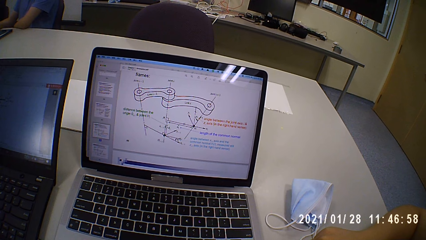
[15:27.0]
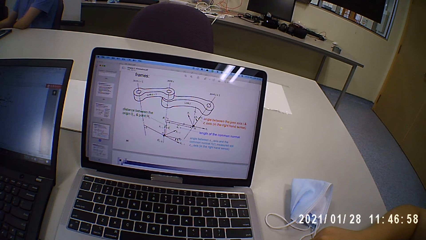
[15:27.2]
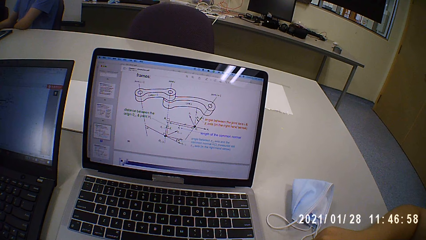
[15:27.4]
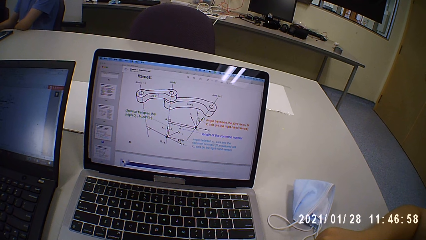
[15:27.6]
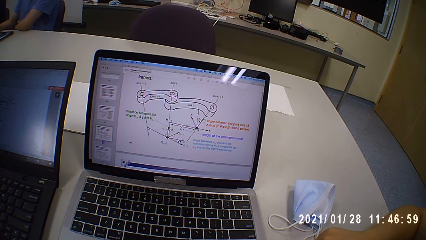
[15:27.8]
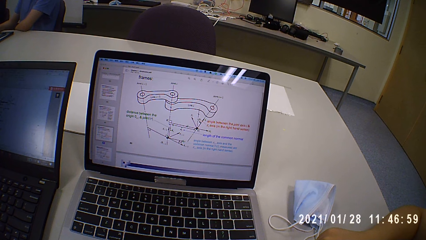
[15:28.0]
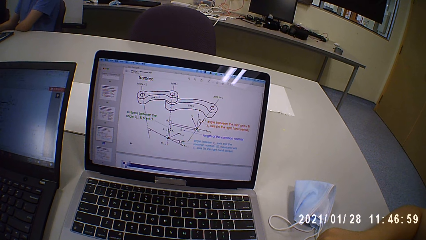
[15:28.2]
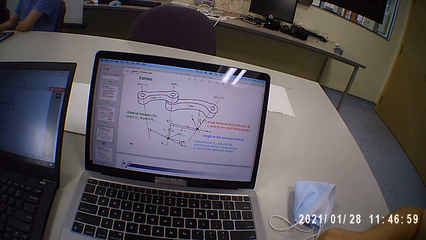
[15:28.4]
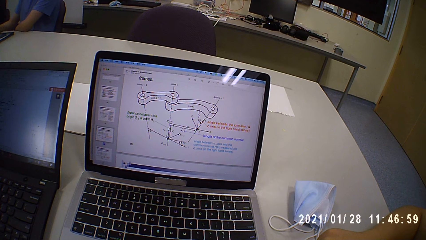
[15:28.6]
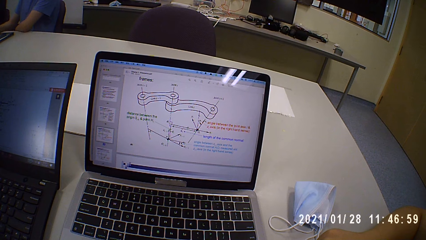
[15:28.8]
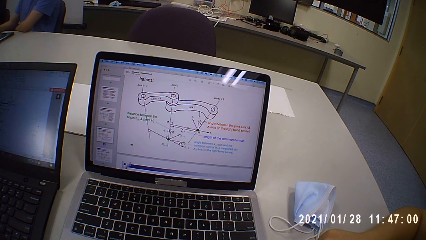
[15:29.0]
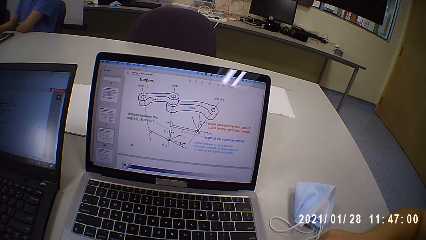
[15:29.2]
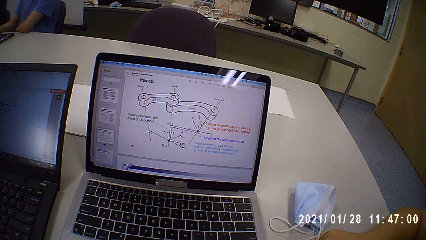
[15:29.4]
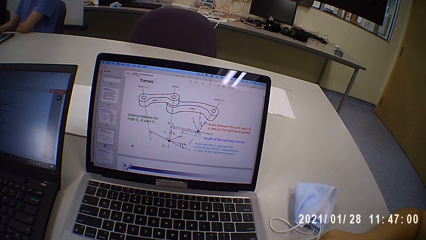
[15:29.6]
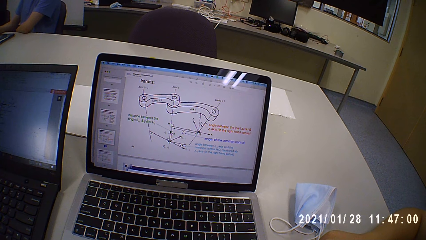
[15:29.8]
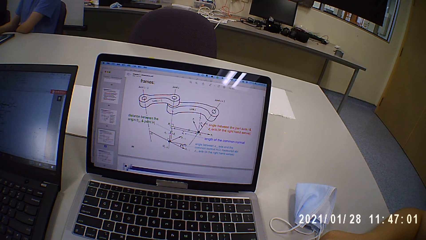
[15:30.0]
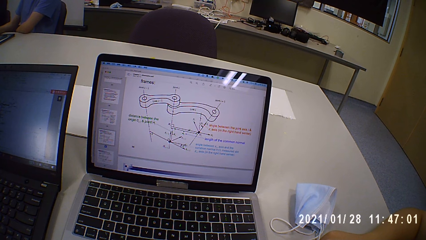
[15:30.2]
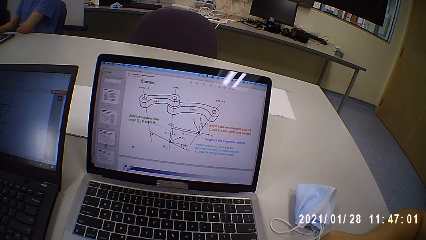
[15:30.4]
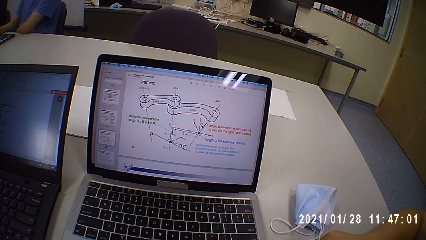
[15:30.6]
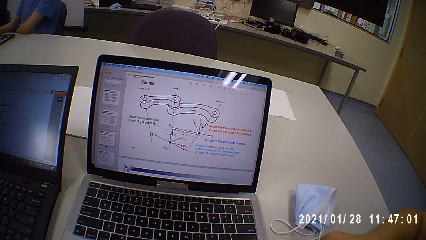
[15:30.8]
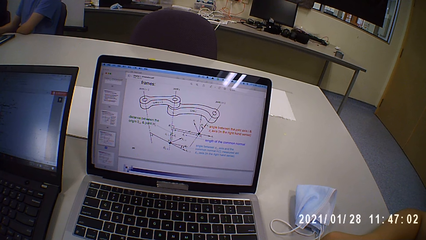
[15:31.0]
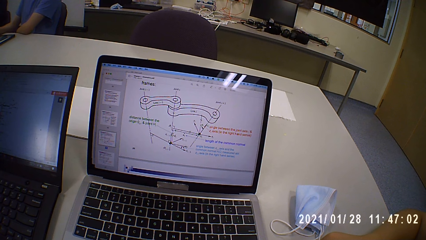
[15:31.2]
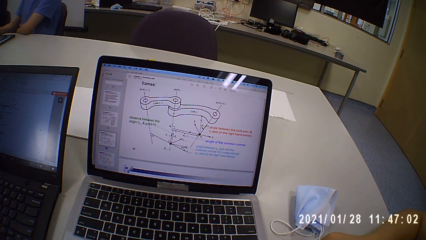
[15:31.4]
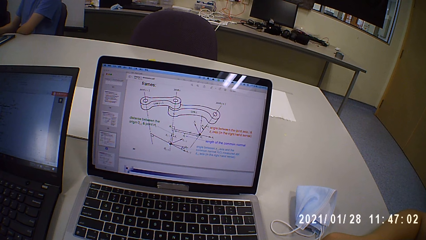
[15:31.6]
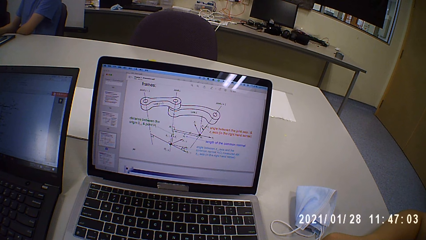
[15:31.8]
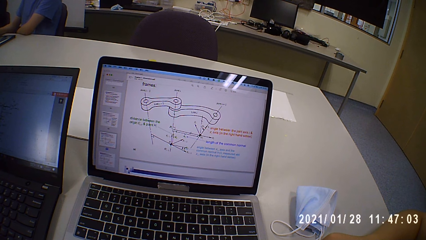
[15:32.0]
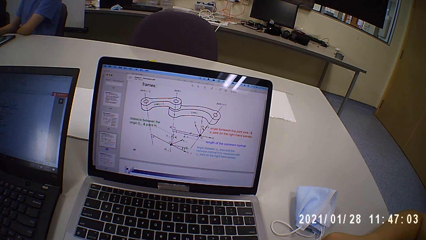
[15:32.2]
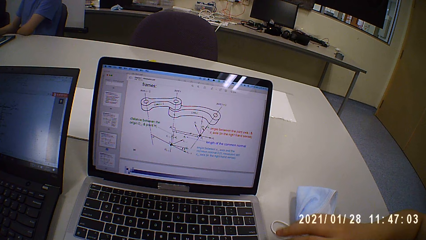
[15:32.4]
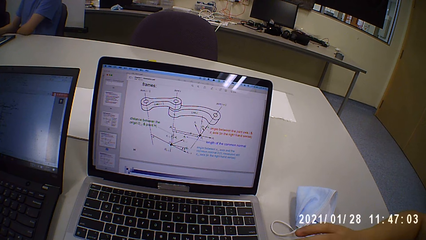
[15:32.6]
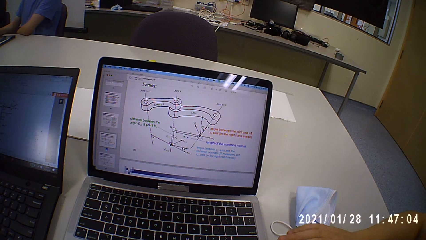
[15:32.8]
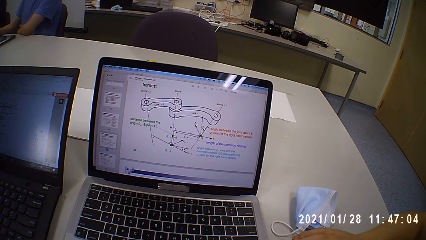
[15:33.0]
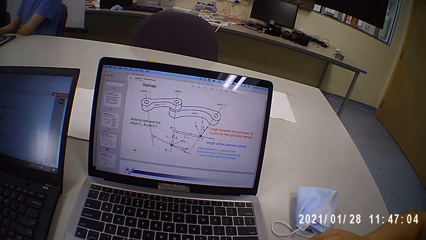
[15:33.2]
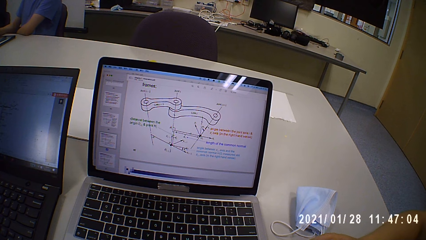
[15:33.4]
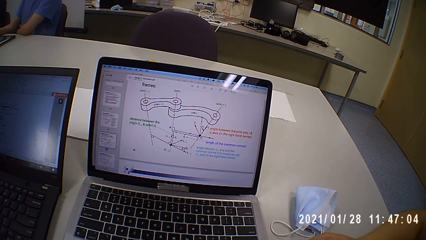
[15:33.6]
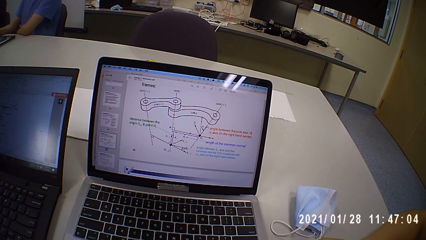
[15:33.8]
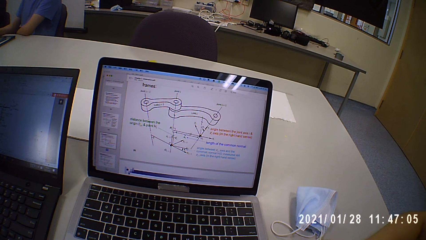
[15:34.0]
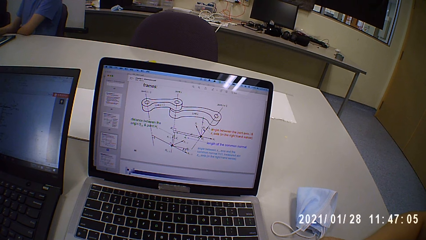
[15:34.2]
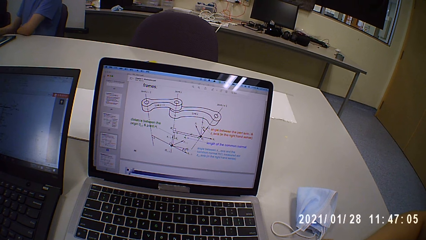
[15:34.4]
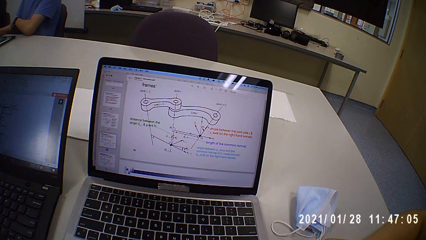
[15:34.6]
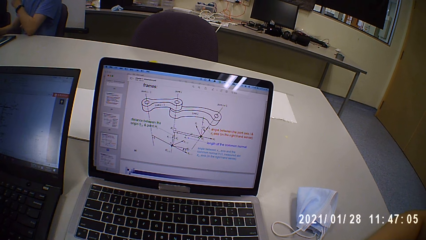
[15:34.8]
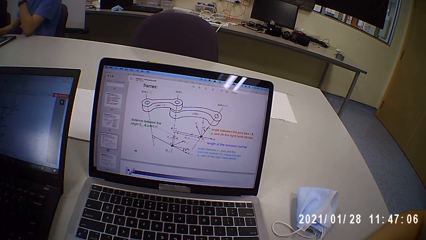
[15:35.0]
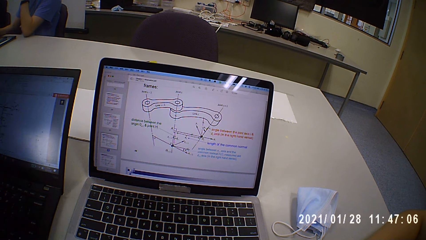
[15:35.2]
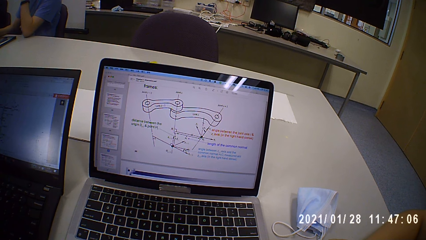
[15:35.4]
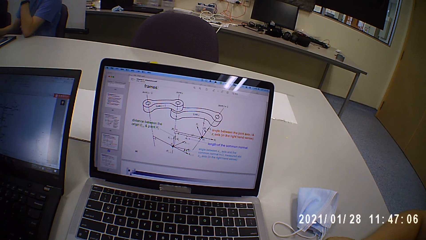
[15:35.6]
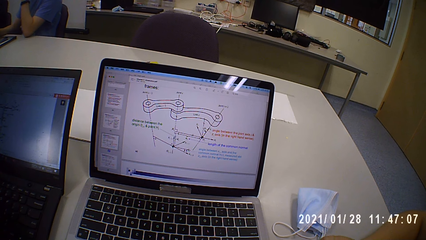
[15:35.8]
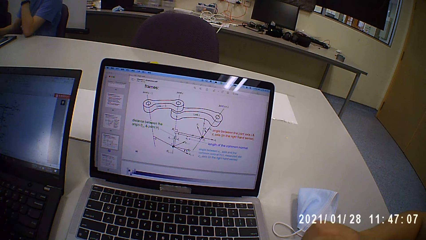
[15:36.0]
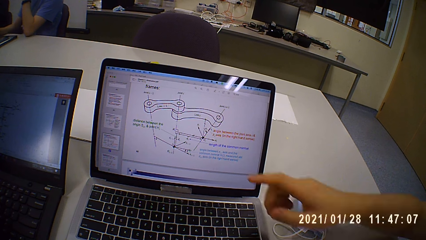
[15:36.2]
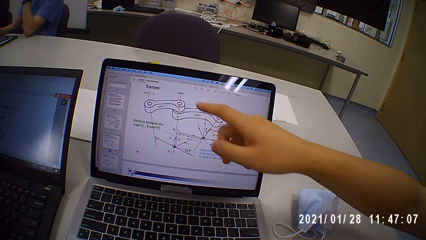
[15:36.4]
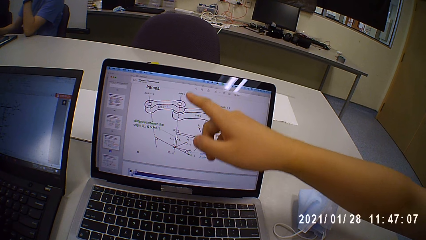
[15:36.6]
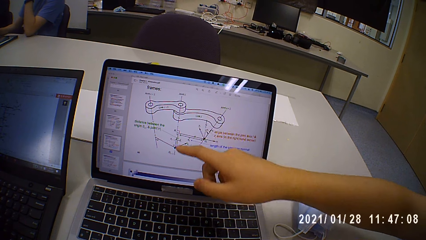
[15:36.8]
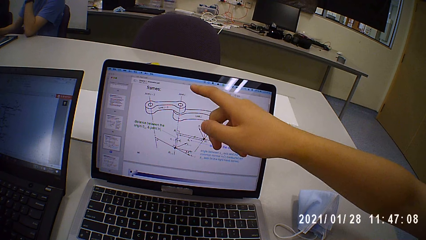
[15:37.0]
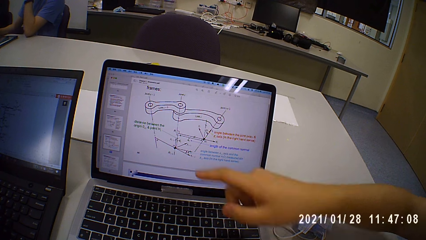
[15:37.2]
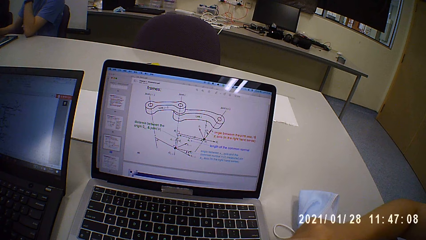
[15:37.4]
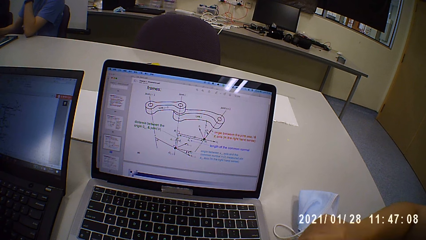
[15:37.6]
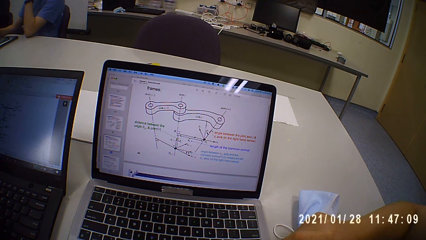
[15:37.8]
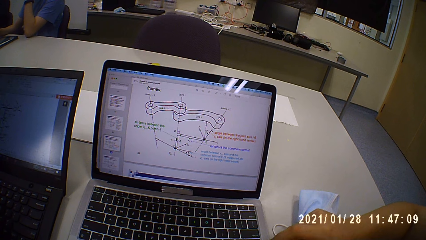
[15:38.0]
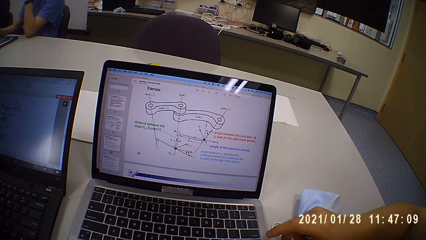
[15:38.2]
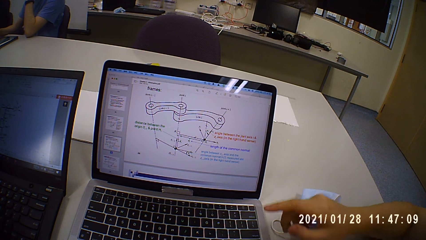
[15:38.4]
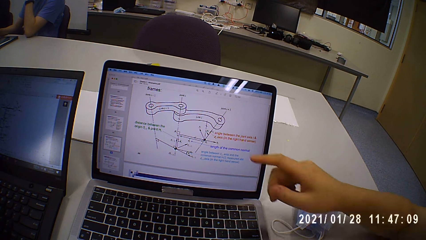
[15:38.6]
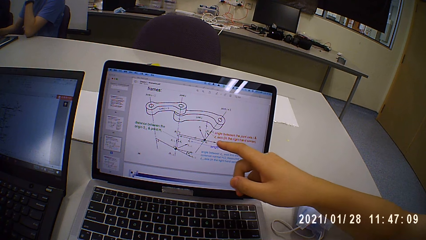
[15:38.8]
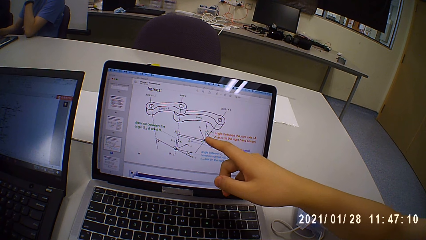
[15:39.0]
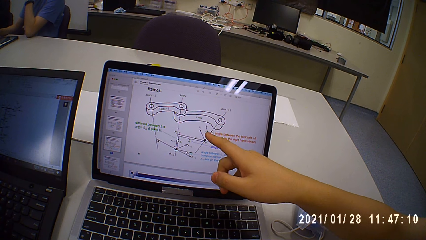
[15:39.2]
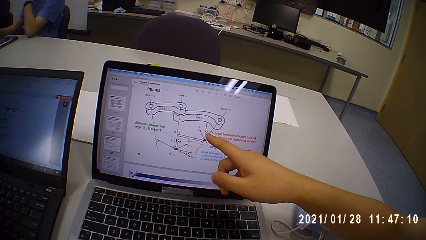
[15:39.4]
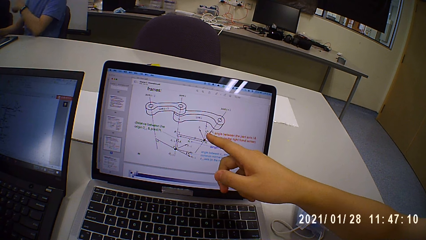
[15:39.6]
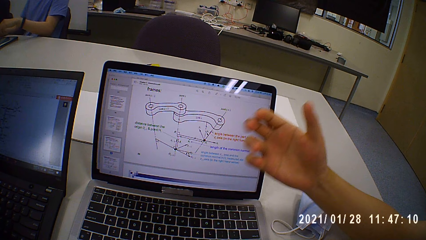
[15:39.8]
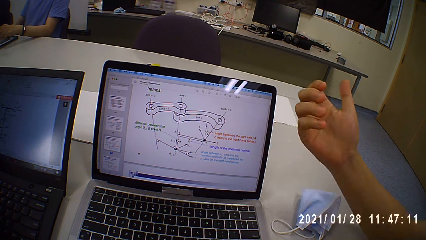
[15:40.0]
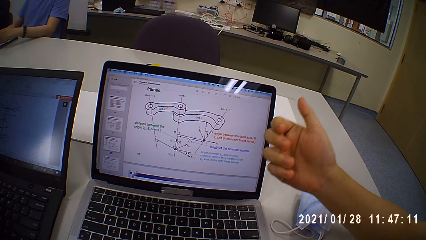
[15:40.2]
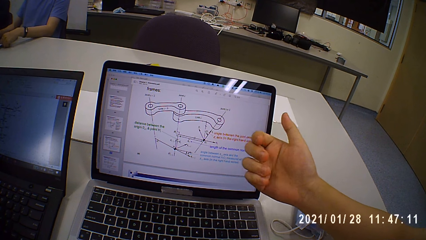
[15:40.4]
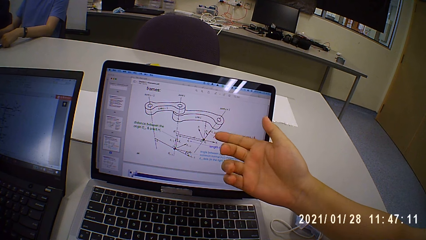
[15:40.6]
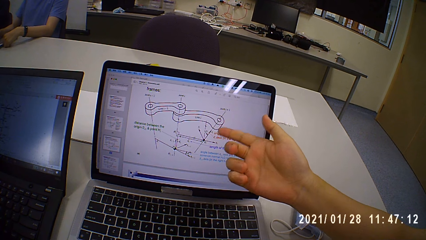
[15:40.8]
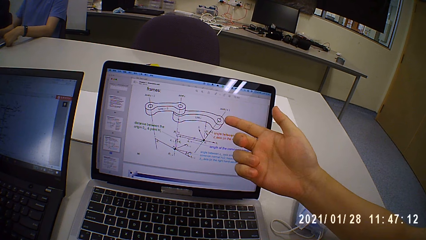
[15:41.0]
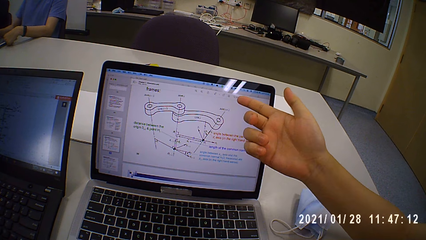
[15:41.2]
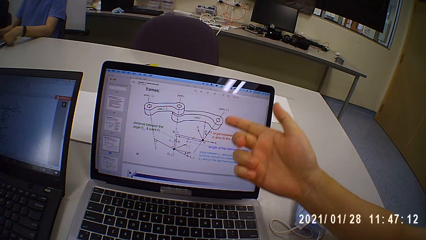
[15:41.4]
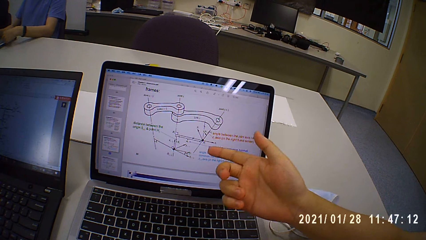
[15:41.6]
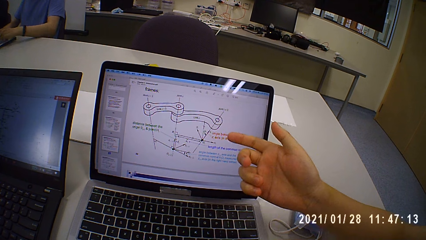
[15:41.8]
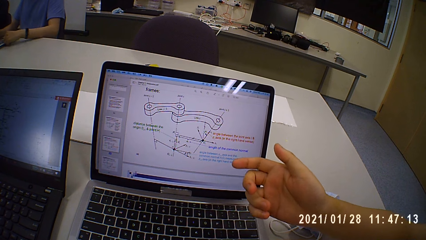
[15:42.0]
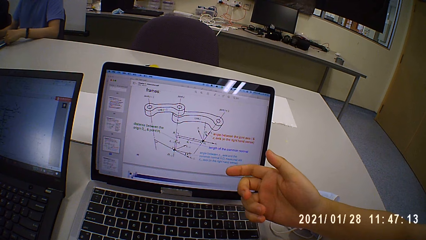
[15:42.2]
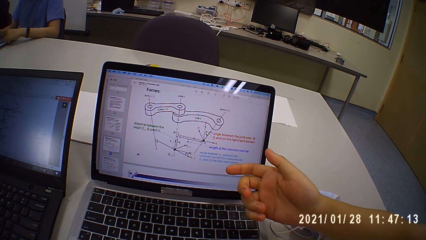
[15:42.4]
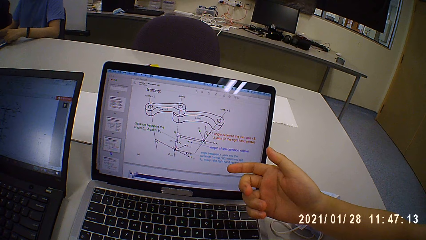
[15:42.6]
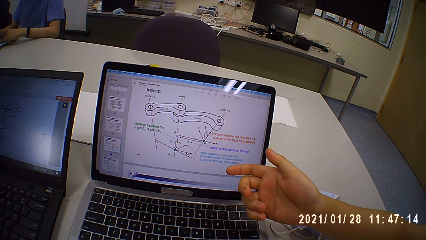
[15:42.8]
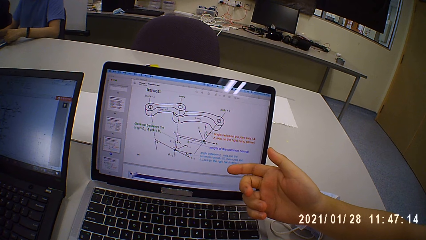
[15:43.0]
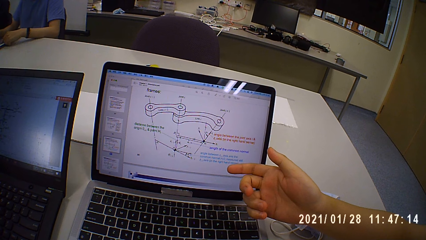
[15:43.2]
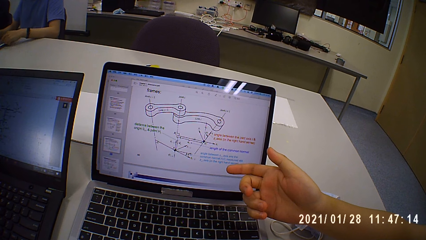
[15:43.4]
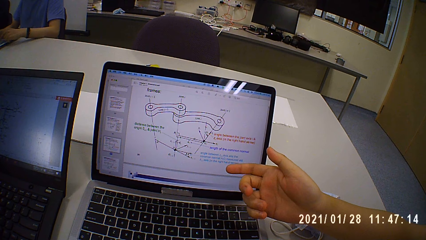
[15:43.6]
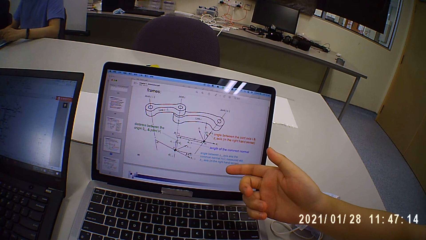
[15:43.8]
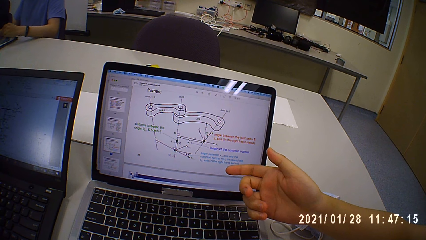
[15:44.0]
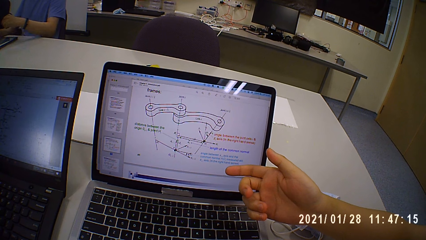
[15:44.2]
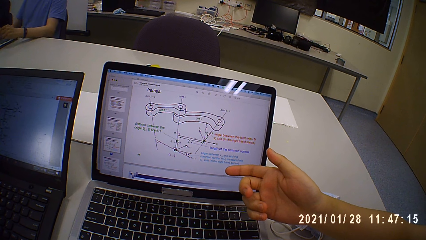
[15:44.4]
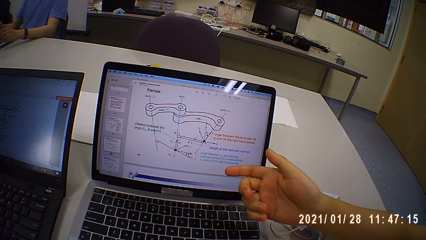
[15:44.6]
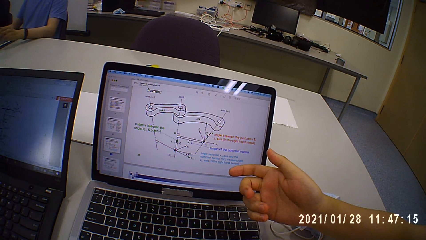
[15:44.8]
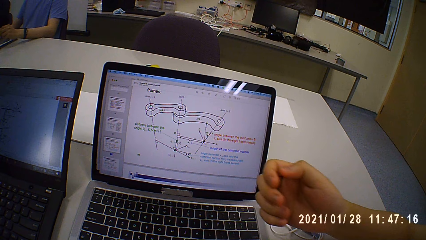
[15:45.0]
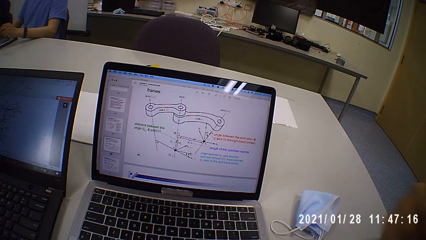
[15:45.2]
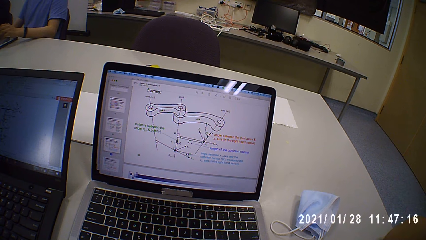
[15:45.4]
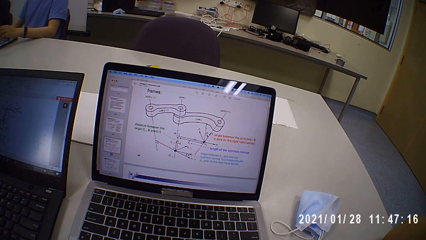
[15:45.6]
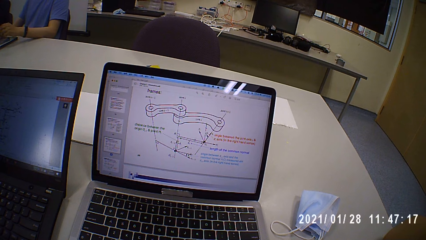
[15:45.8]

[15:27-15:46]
A man points at the diagram. He points at the diagram again.
